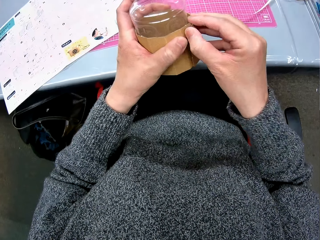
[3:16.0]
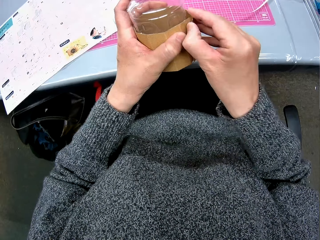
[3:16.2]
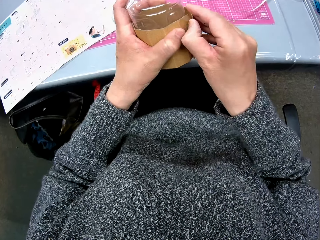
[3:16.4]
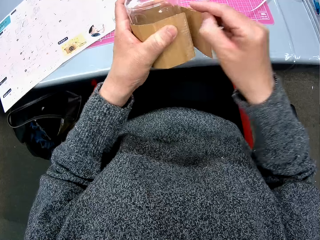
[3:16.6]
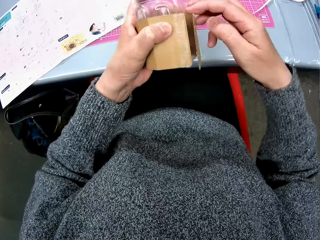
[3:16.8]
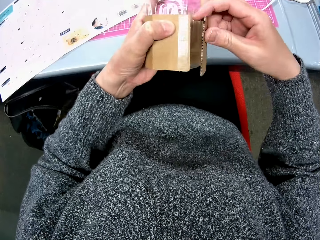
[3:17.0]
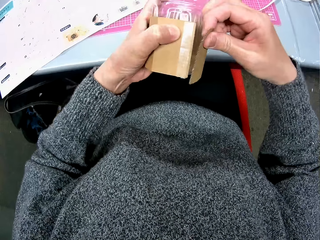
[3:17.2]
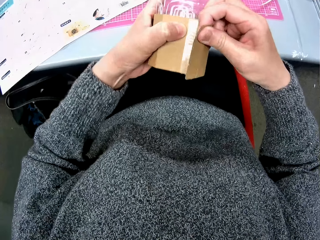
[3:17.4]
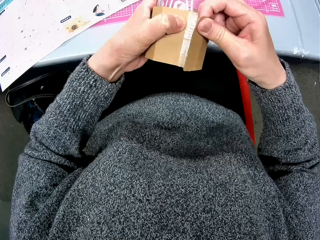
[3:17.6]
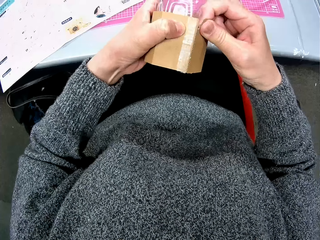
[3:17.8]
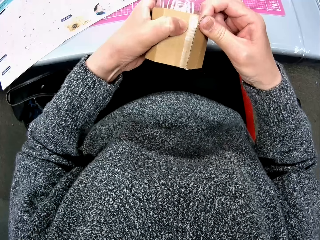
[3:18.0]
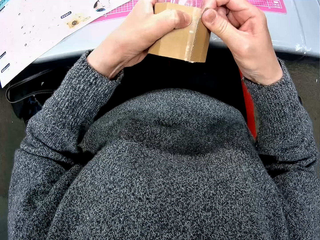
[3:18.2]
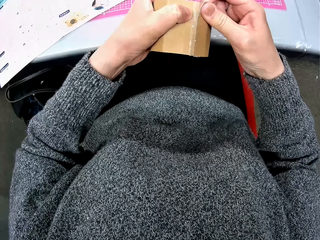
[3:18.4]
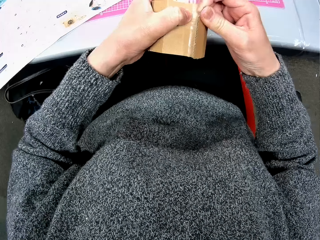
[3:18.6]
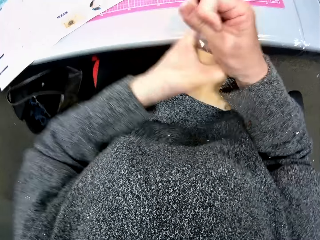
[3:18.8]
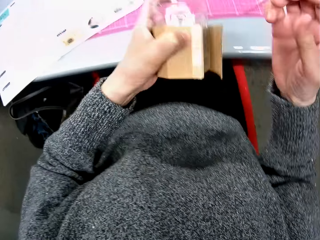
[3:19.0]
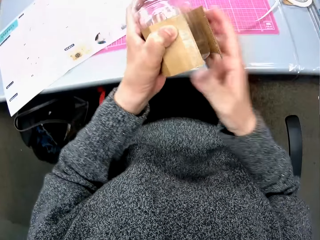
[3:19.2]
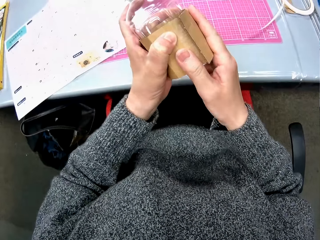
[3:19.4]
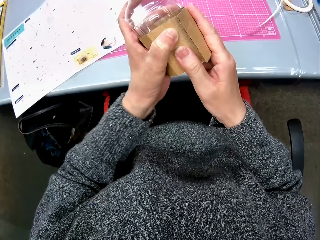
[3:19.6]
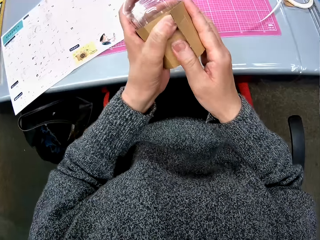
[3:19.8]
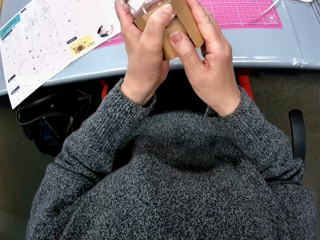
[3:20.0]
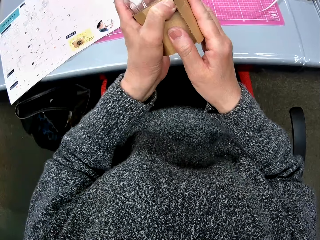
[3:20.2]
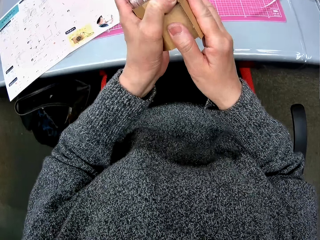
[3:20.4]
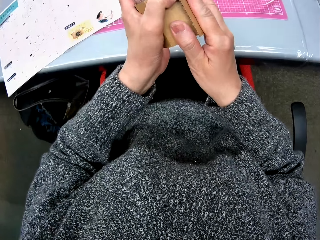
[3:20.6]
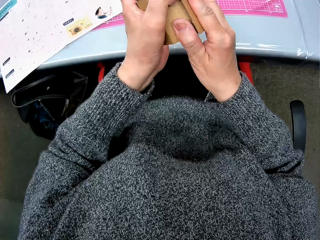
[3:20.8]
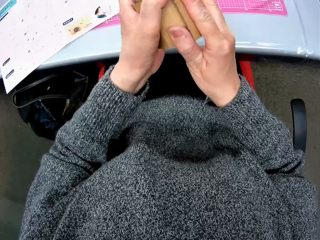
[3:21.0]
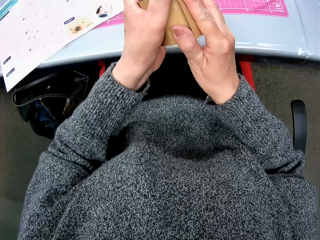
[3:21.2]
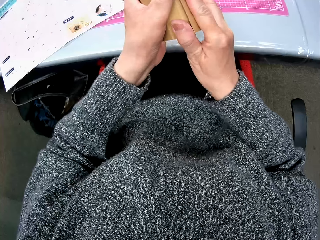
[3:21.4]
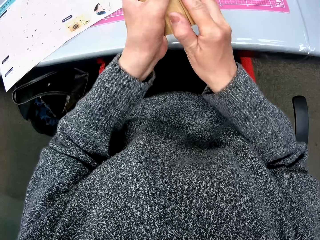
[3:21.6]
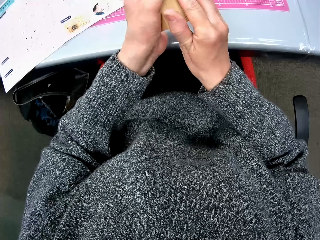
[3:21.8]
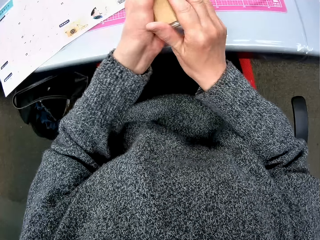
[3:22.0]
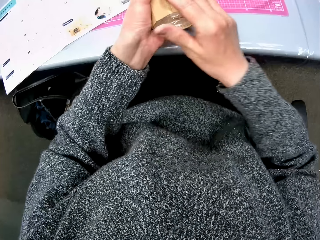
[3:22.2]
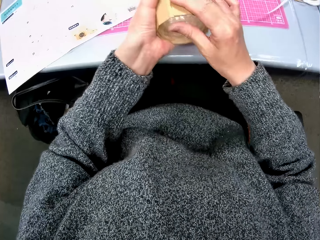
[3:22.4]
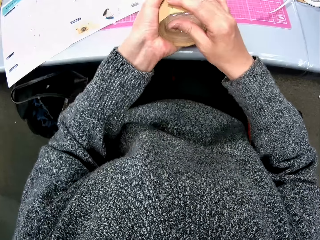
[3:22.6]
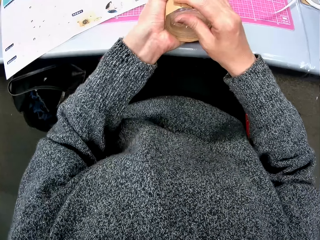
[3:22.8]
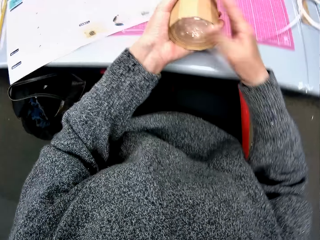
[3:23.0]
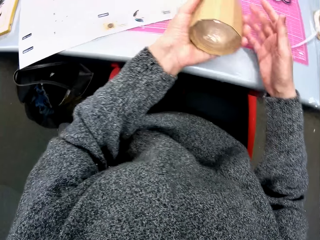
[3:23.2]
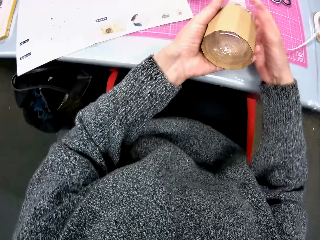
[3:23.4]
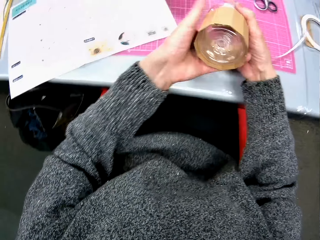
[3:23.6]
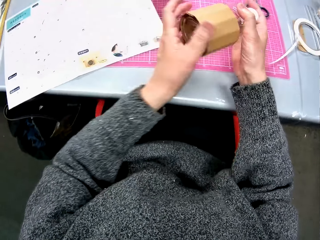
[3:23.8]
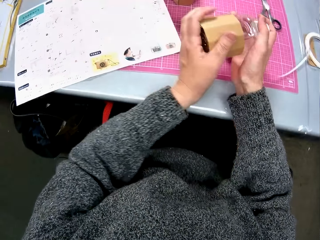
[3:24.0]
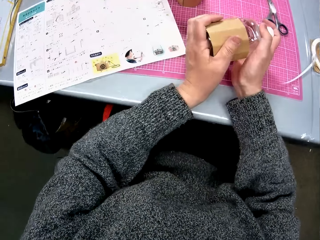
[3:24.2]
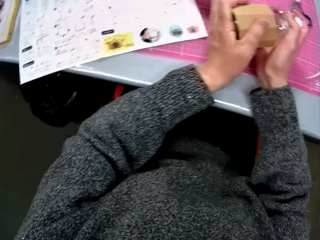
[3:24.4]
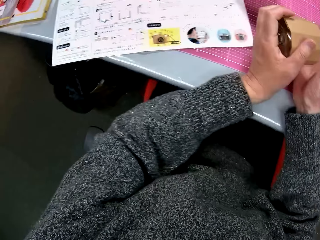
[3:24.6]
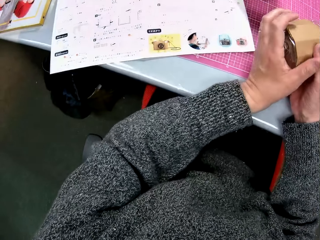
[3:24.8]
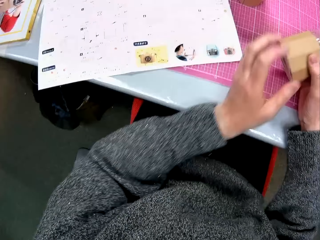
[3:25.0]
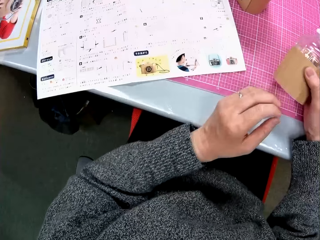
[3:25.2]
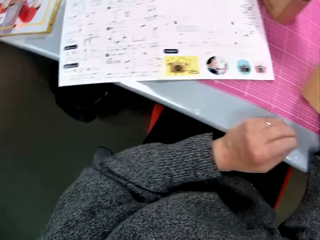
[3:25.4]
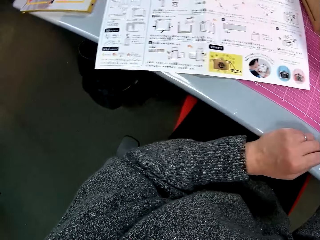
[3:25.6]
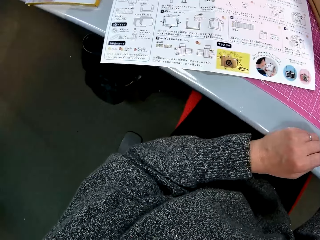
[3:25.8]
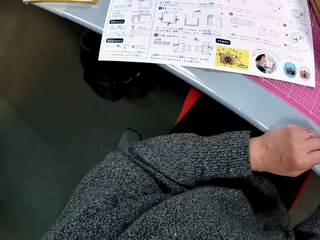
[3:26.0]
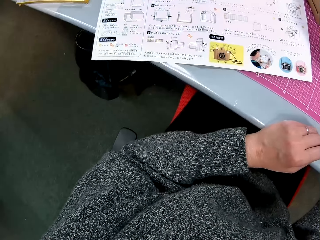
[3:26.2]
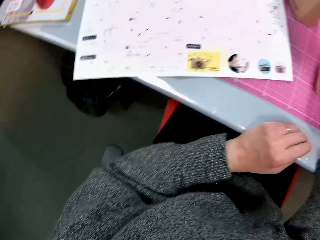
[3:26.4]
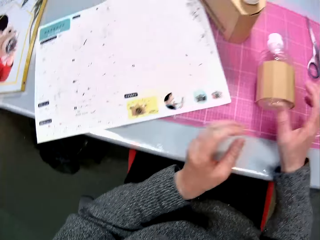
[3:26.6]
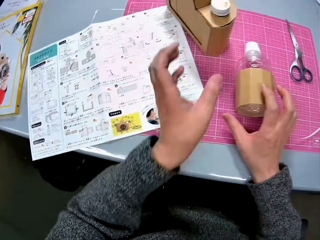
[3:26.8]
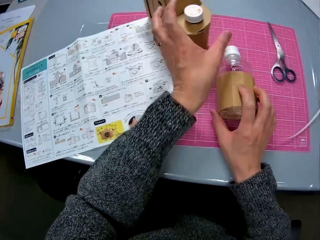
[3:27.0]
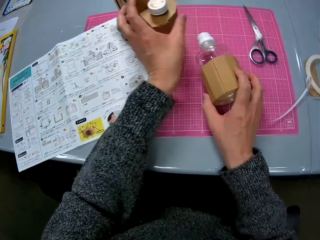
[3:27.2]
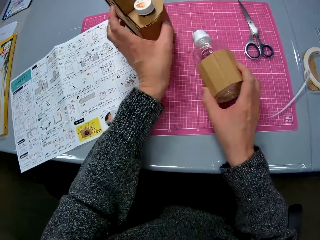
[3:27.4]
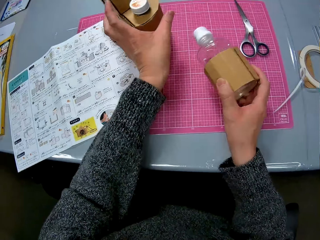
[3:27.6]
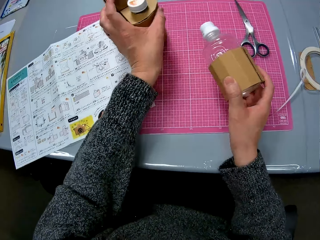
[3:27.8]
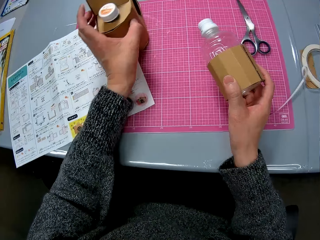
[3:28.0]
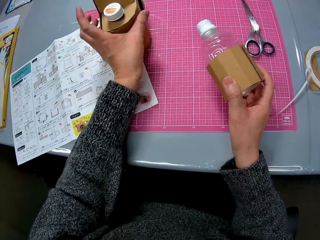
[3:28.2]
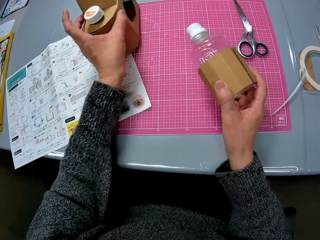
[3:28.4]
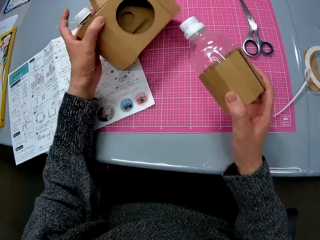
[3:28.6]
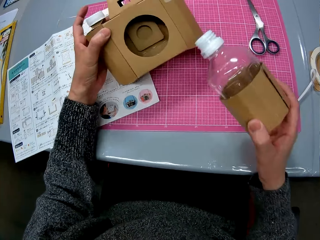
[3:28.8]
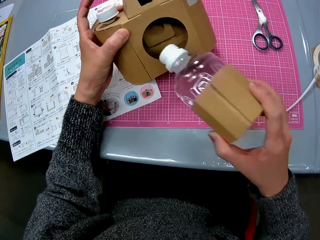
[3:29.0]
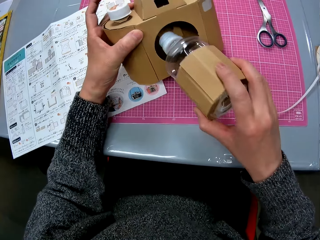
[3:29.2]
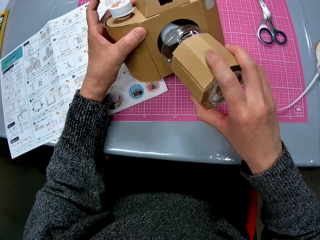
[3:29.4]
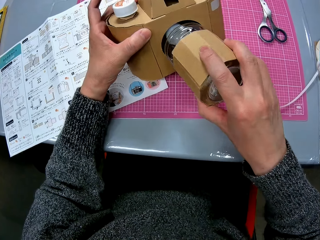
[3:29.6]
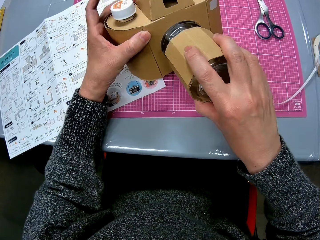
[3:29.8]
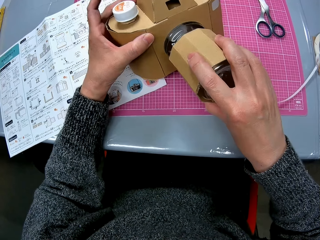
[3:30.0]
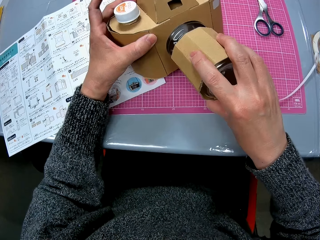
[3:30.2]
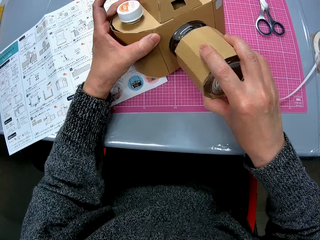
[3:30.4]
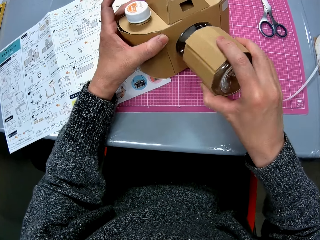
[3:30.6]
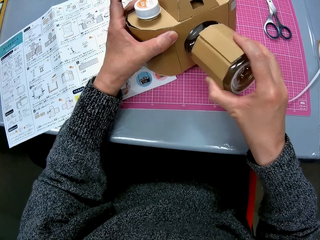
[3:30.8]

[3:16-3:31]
The camera wearer removes the connected box paper. She fixes something with the water bottle. She puts the water bottle on the table. She looks at the sketch book. She picks up another carton structure from the table with her left hand. She fixes the water bottle in her right hand into the carton structure in her left hand.

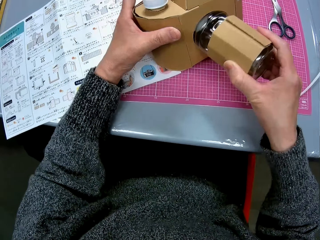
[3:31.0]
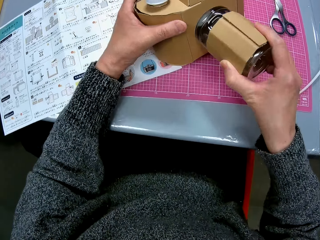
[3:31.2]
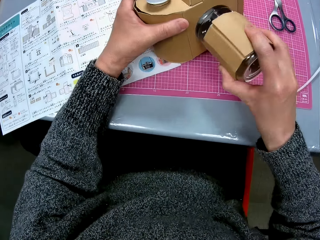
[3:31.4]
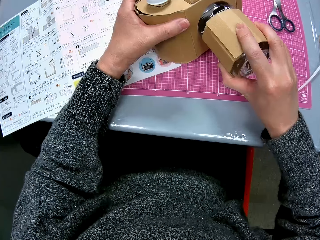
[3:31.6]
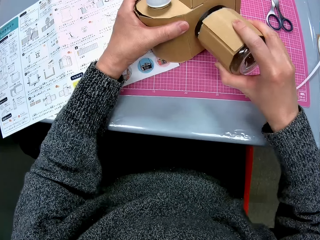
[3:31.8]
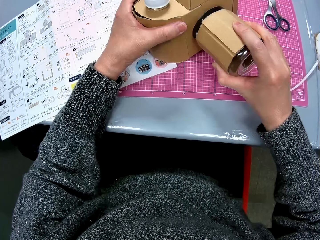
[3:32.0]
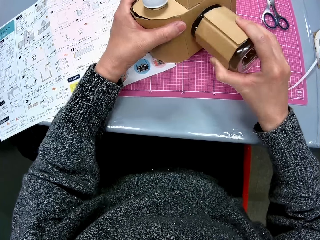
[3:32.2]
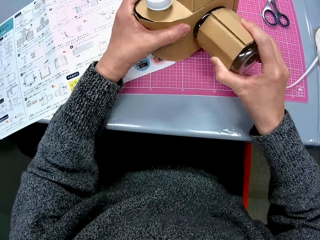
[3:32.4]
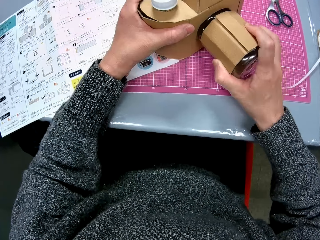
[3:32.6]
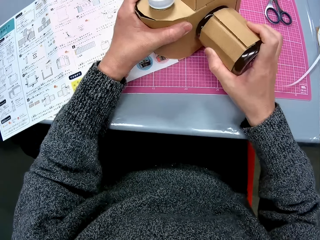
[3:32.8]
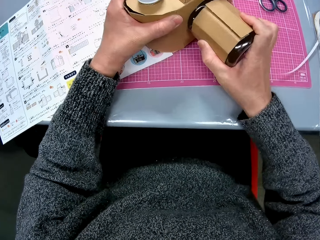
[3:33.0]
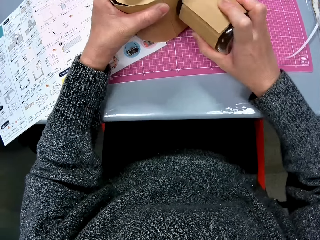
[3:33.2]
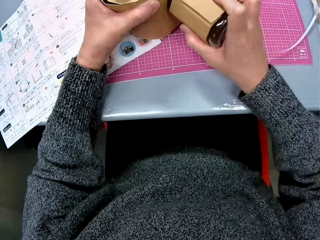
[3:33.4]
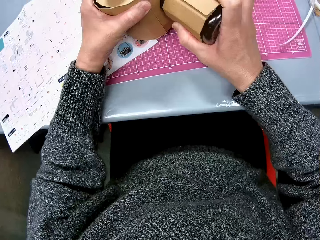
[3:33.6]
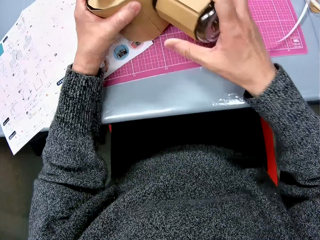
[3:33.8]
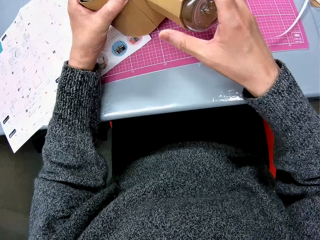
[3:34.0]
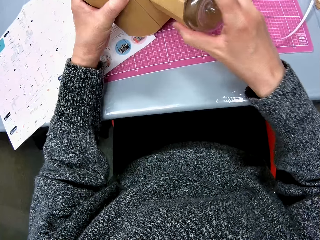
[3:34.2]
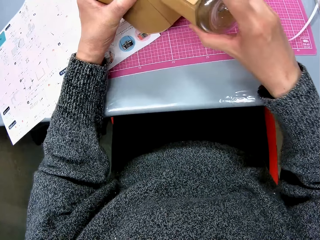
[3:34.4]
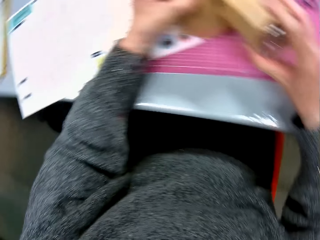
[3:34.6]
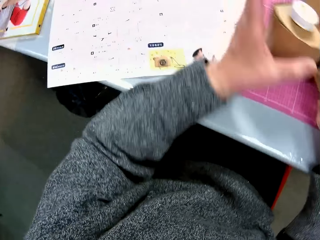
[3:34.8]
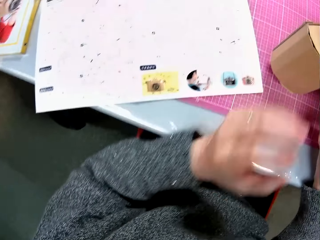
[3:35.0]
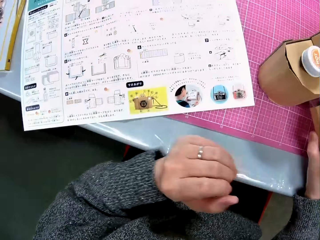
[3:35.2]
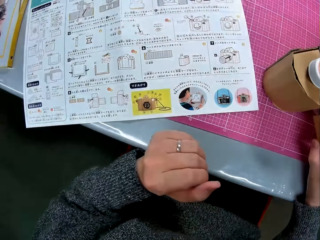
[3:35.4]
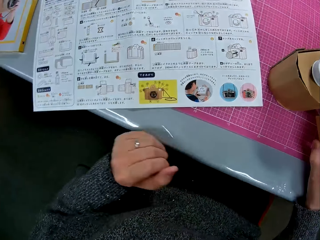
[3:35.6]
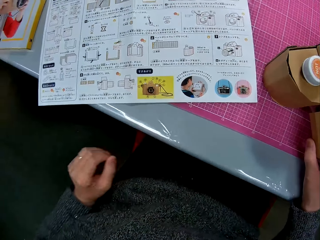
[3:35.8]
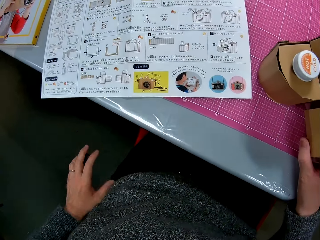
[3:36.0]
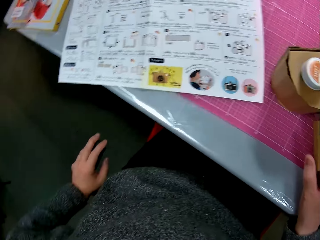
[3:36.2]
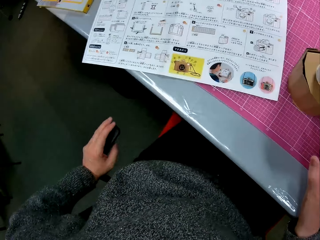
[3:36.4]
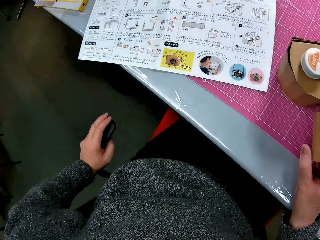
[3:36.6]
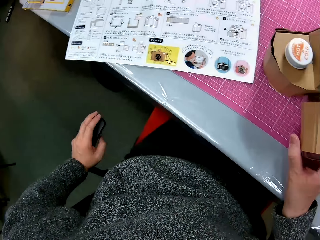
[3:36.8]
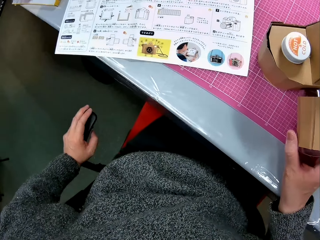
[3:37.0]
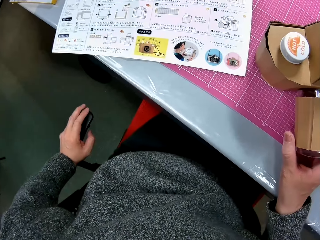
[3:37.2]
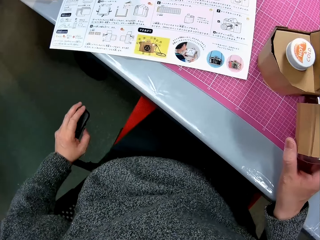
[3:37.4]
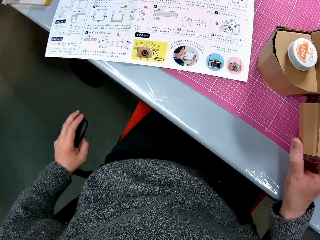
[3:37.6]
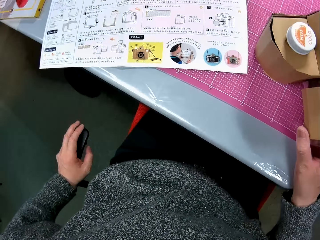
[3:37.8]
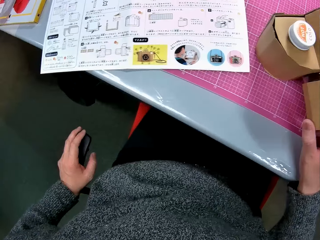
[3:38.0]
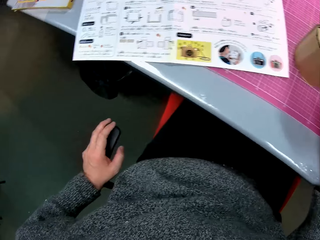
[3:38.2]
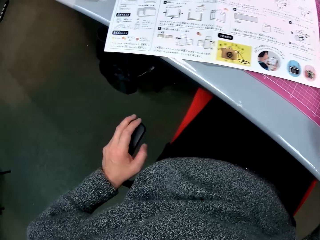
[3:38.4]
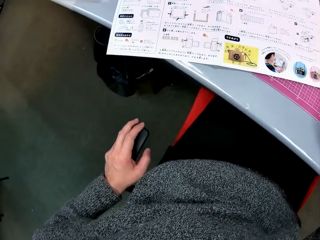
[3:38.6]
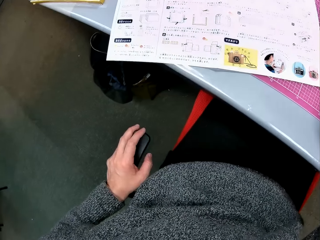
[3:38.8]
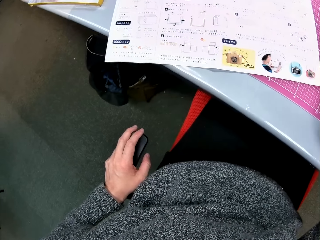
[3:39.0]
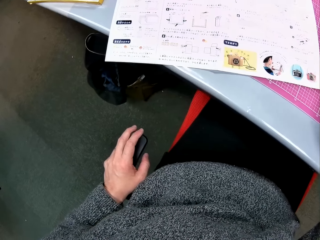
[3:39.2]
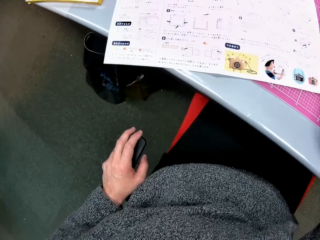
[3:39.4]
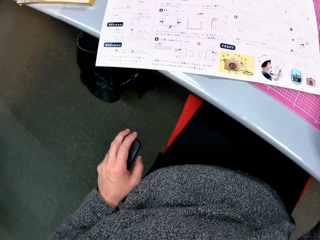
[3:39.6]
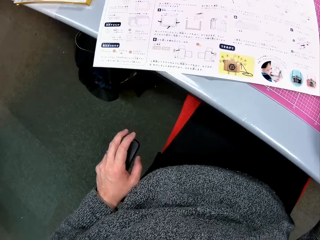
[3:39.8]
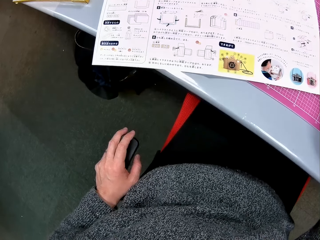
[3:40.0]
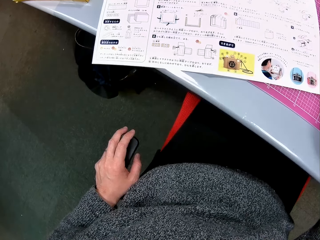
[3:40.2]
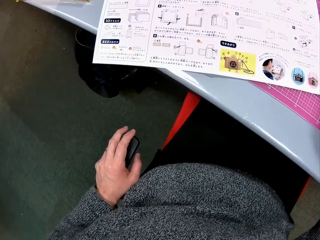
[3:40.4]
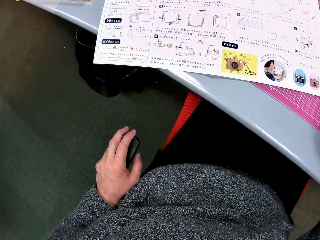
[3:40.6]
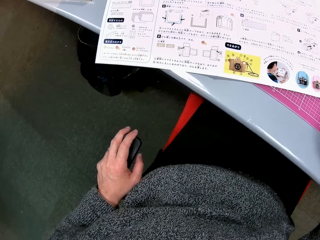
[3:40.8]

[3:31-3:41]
The camera wearer looks at the sketch book. She holds the combination of both cartons on the table with her right hand and places her left hand on the chair's armrest.
